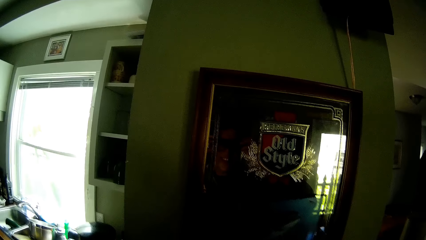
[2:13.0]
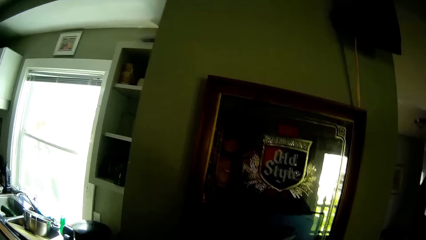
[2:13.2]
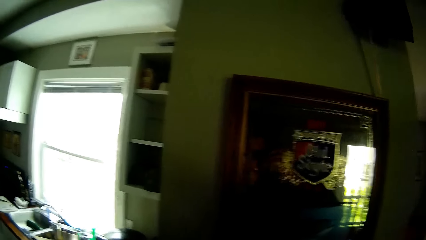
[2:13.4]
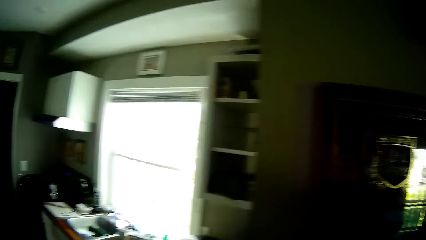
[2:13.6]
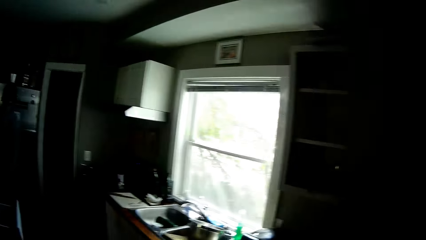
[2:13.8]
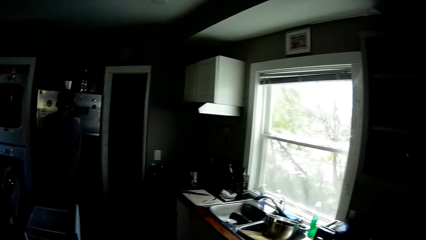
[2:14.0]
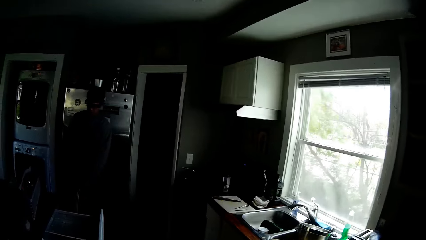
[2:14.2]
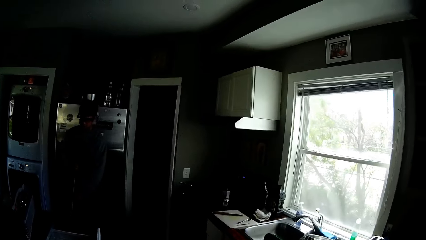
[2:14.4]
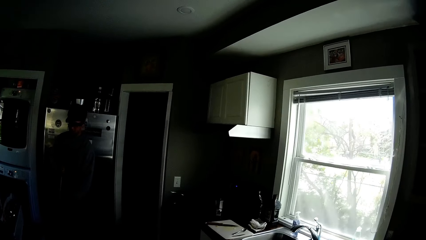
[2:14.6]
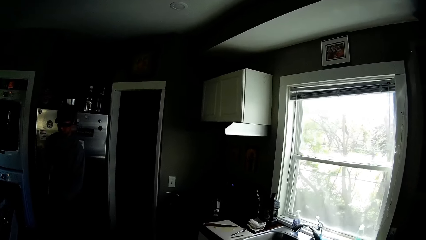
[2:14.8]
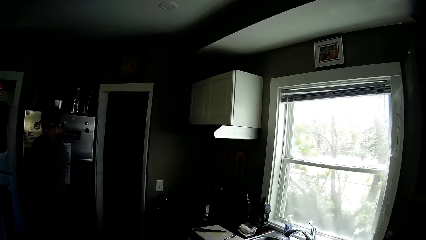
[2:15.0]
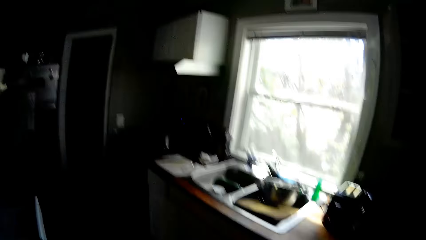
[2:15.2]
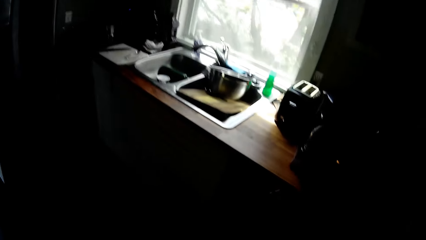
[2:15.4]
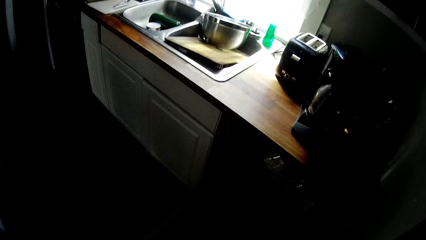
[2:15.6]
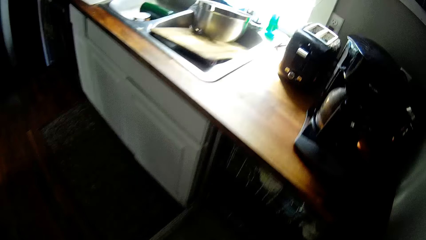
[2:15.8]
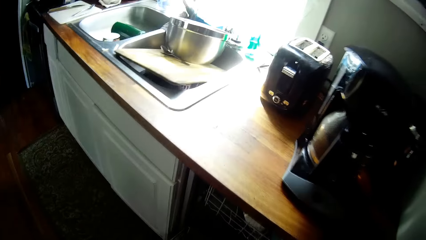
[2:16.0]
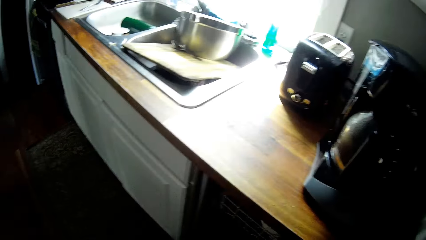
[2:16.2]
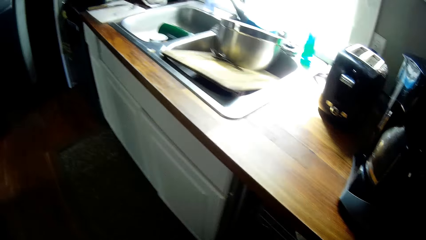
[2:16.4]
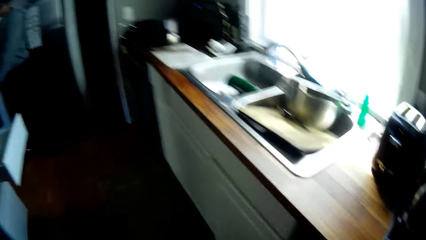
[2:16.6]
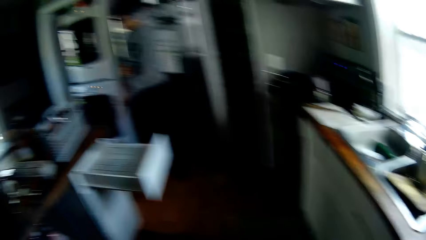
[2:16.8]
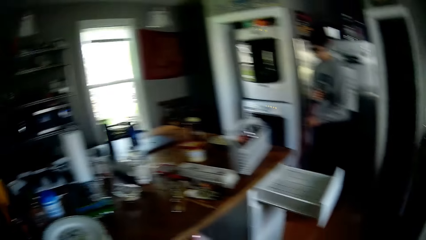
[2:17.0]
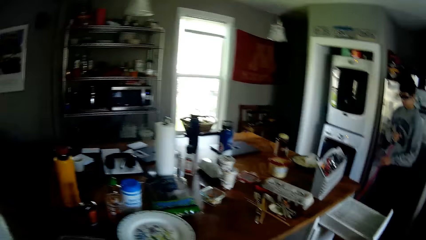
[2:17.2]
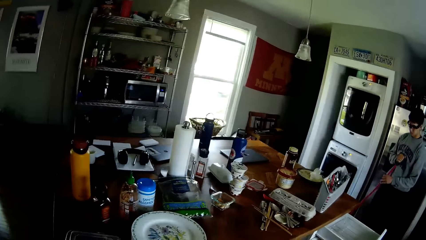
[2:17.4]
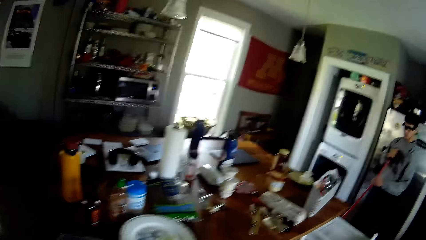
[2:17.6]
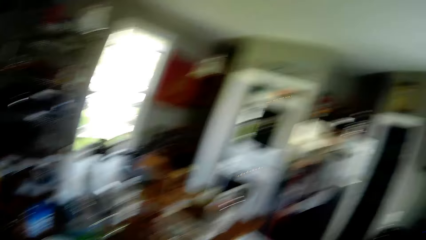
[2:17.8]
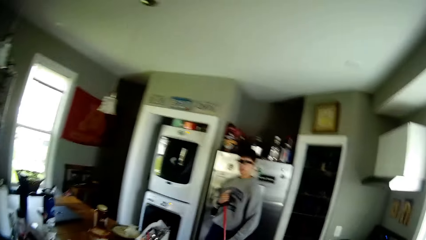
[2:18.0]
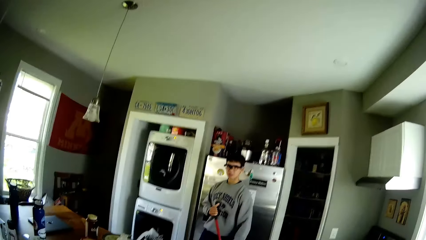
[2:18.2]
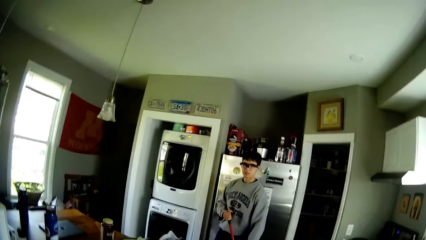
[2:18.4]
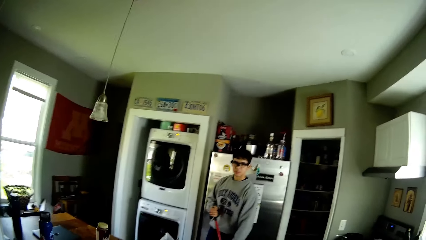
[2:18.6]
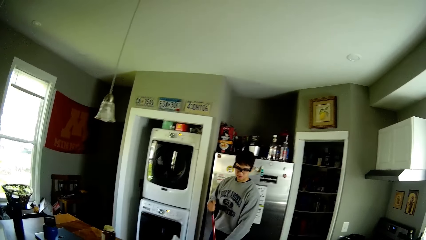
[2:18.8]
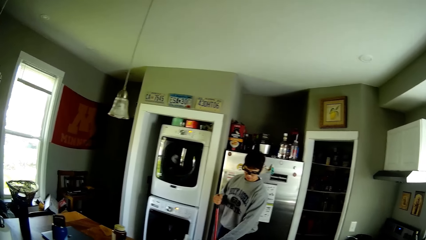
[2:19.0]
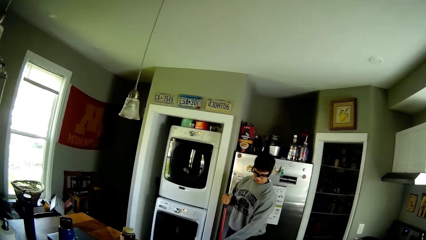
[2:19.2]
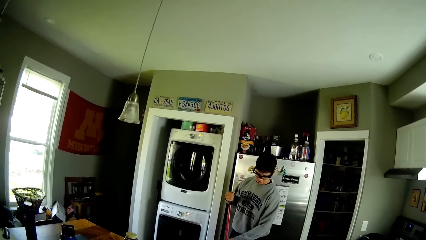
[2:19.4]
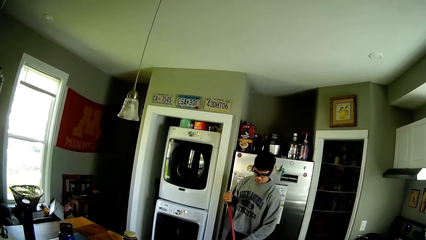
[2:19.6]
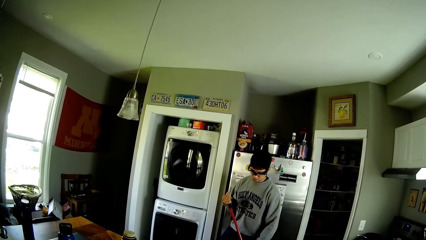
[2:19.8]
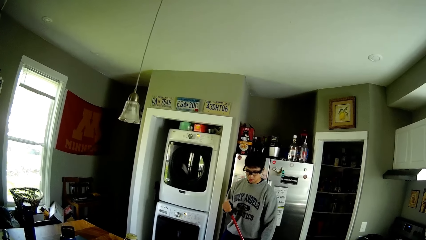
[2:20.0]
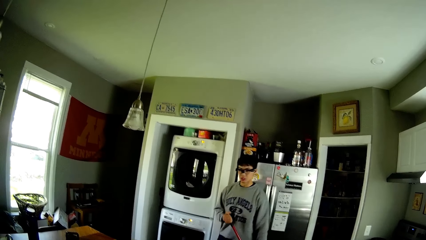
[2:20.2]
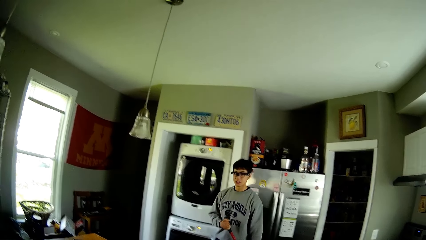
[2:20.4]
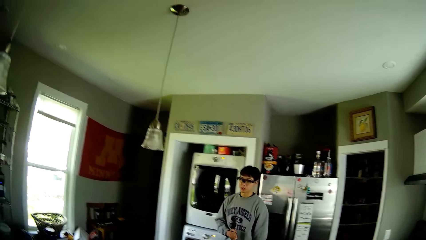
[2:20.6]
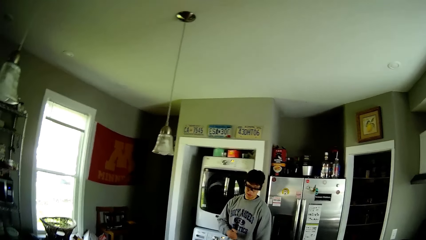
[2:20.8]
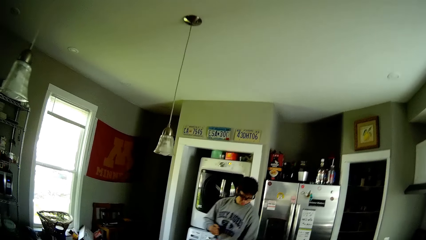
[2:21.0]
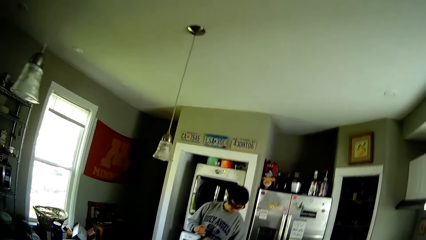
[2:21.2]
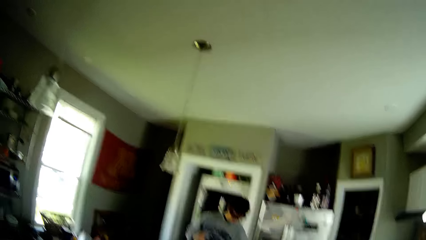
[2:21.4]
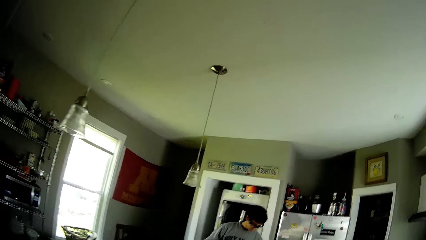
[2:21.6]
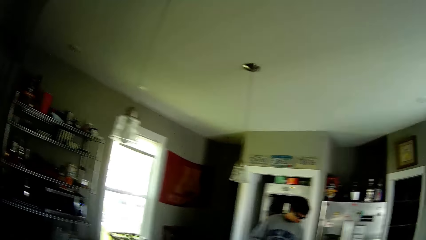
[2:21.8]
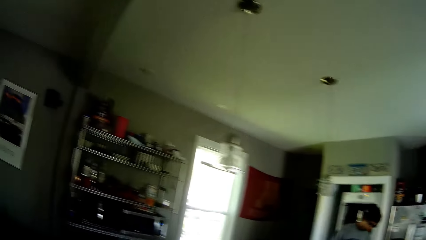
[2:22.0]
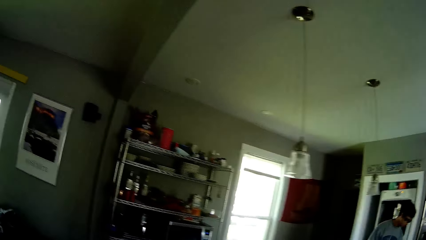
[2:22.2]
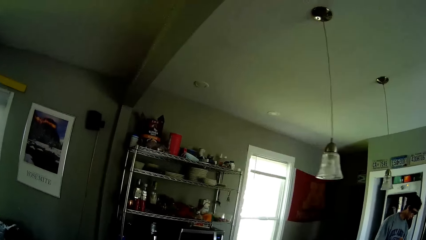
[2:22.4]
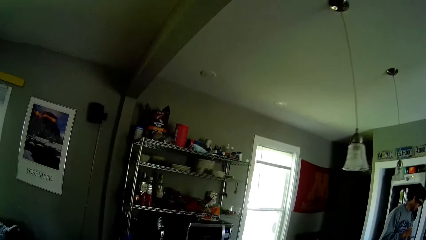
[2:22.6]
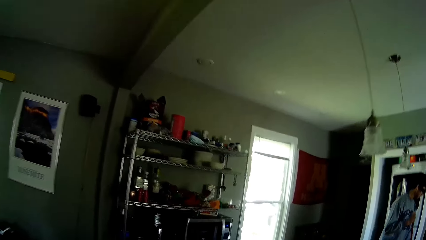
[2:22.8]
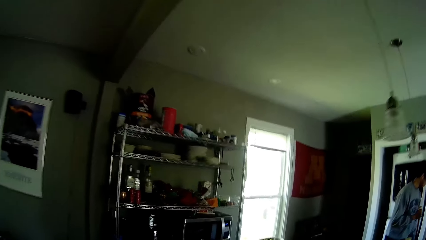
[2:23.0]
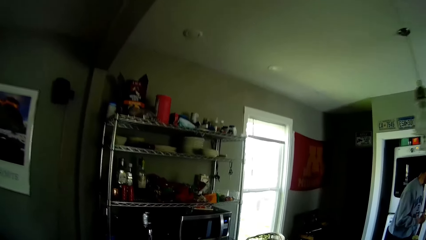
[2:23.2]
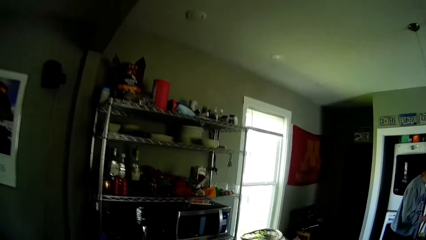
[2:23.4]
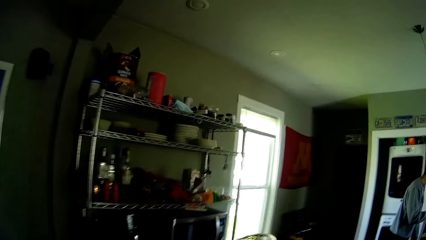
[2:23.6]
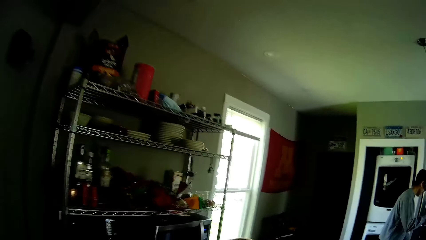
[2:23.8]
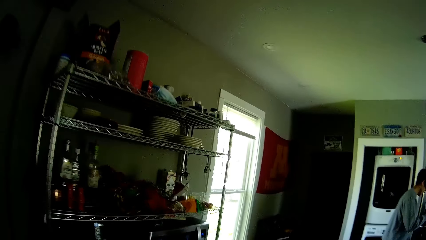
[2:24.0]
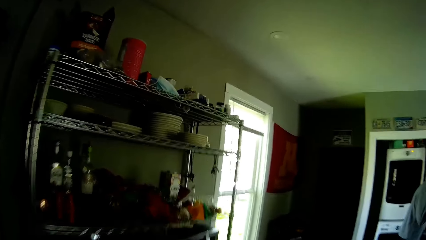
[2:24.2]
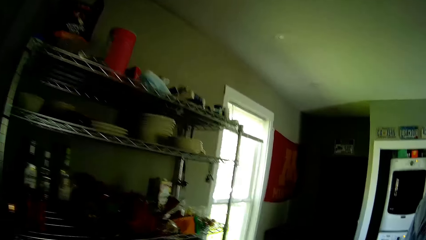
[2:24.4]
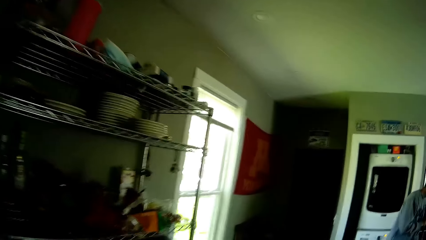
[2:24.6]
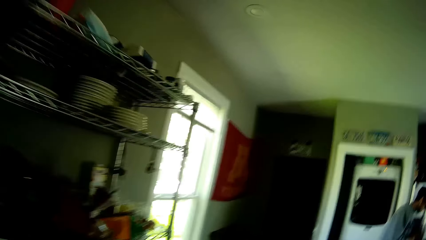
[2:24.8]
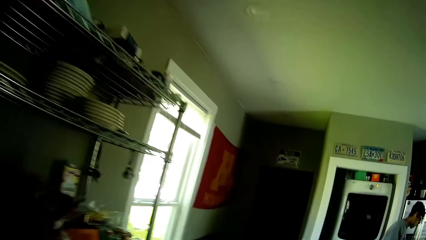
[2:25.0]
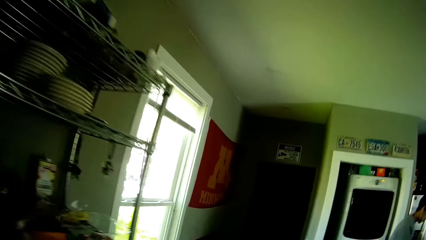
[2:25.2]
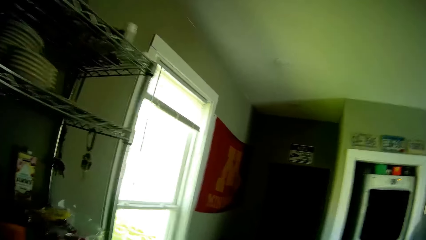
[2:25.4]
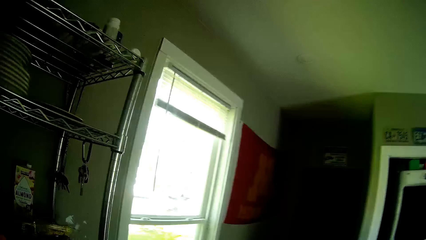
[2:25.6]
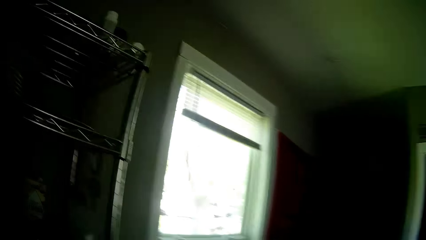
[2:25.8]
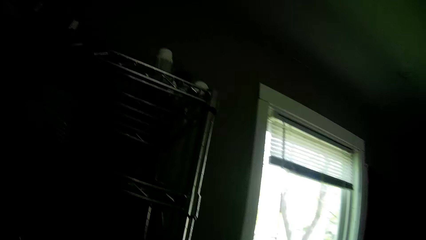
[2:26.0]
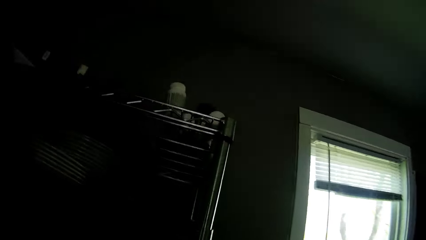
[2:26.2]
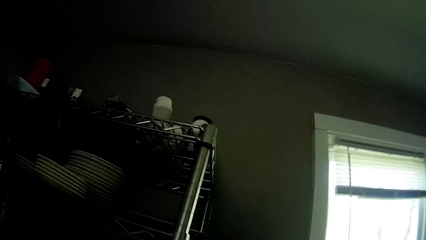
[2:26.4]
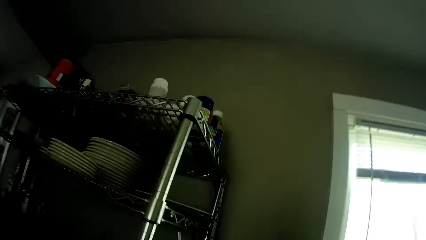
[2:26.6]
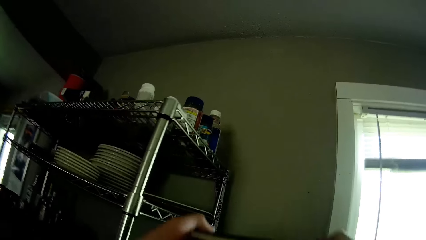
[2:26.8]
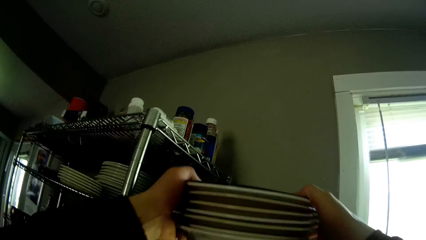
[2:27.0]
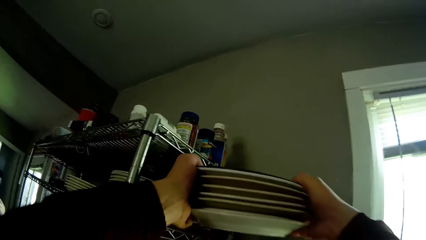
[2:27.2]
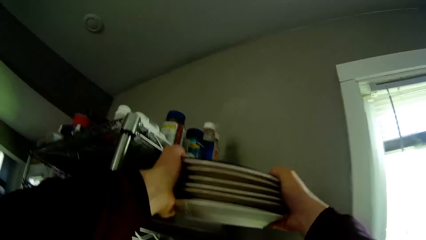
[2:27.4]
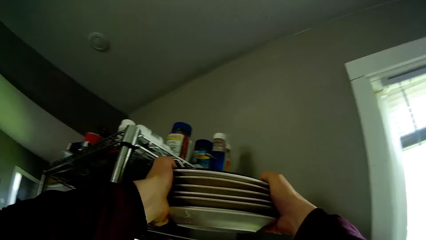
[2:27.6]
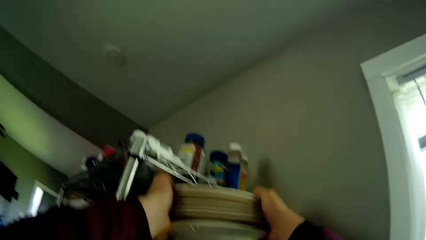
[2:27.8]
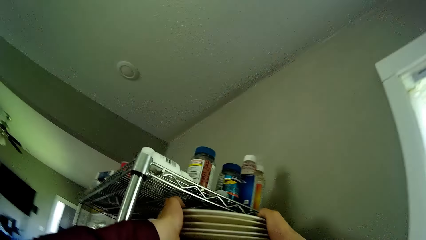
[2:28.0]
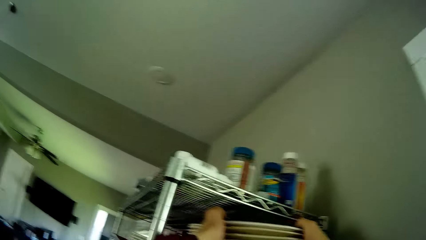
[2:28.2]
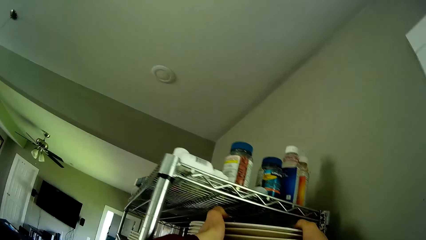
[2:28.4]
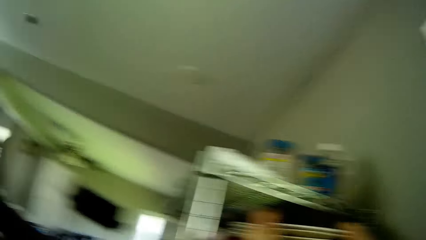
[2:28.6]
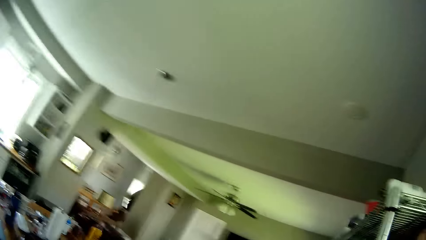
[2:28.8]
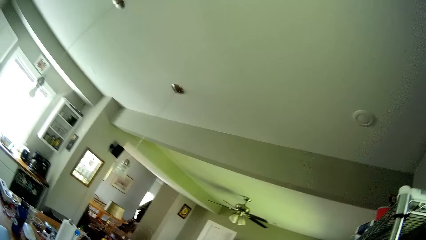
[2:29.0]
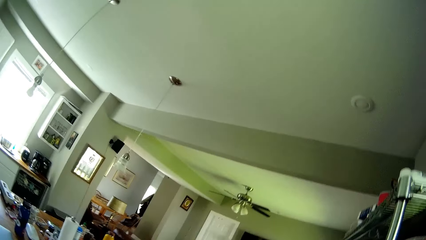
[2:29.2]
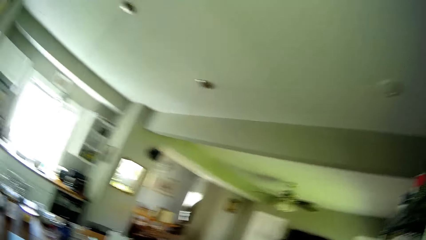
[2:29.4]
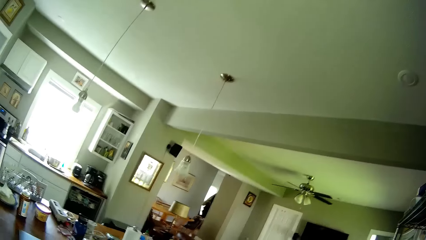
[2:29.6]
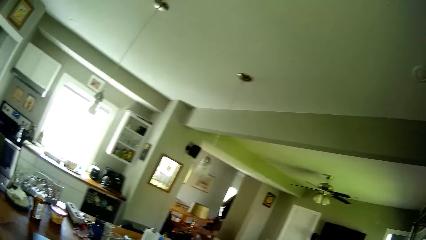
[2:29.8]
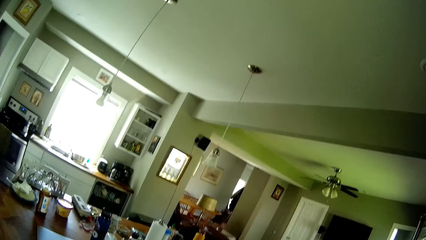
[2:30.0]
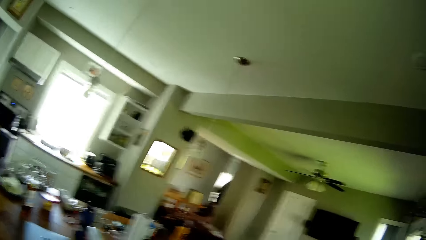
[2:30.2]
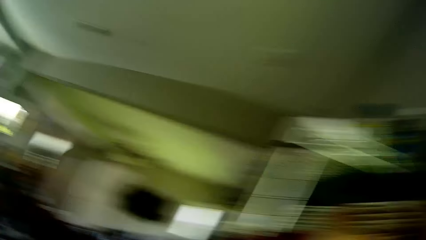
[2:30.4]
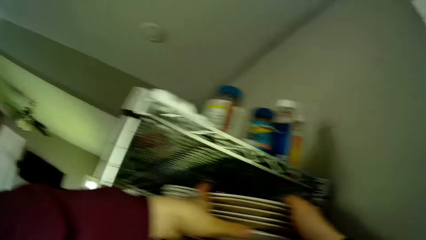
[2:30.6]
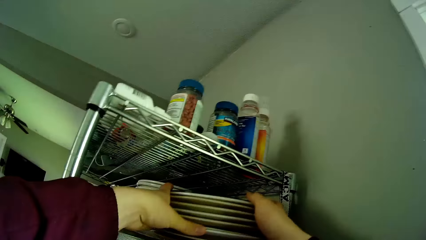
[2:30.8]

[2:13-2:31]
The camera wearer looks around. A man mops the floor with a mop stick in his hands. The camera wearer looks at the sink. He looks around. The man cleans the floor with a brush. The camera wearer walks around. He looks around. He drops the plates in the rack with both his hands. He holds the plates with two hands. He looks around.
